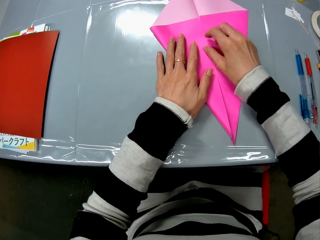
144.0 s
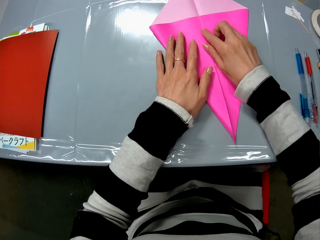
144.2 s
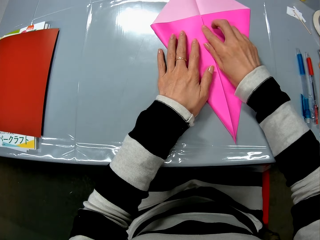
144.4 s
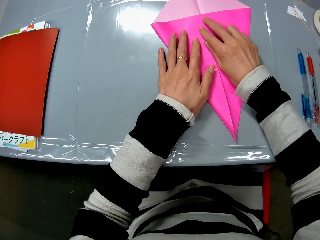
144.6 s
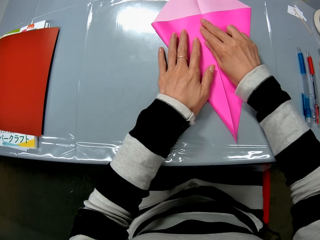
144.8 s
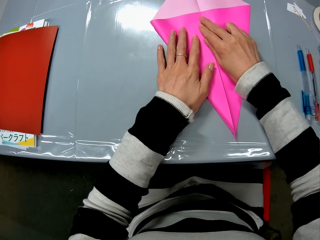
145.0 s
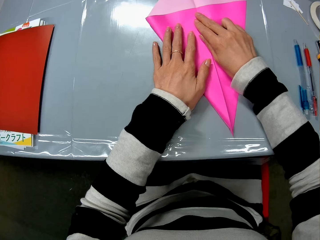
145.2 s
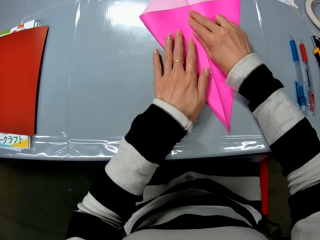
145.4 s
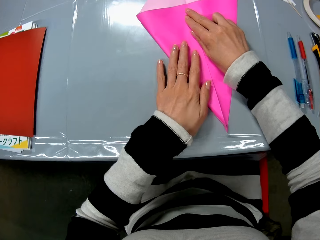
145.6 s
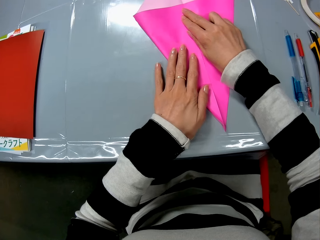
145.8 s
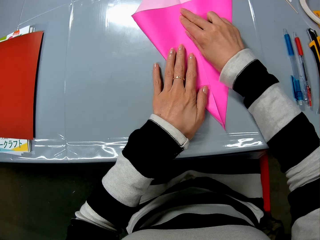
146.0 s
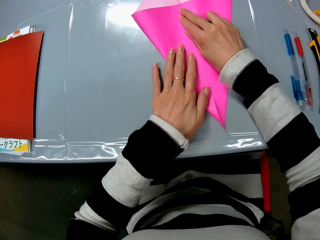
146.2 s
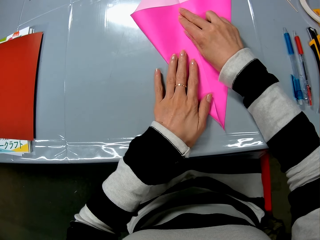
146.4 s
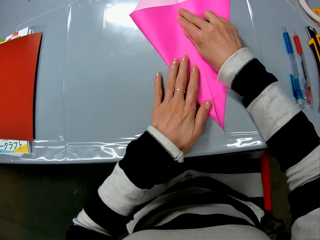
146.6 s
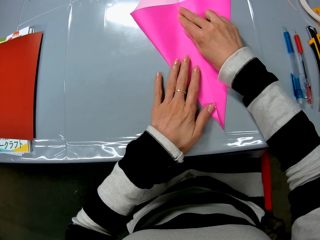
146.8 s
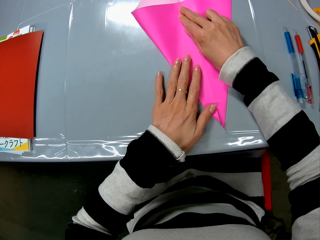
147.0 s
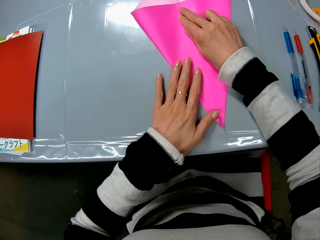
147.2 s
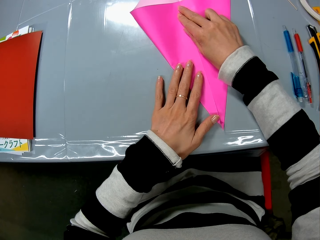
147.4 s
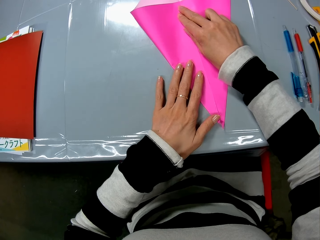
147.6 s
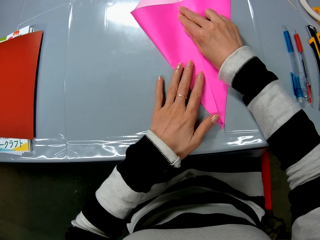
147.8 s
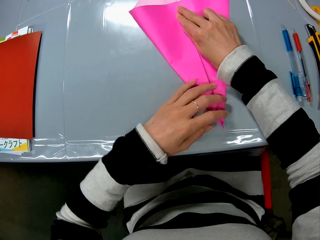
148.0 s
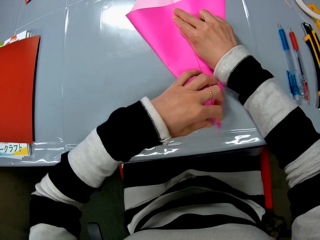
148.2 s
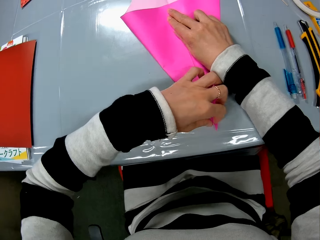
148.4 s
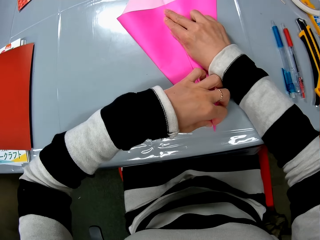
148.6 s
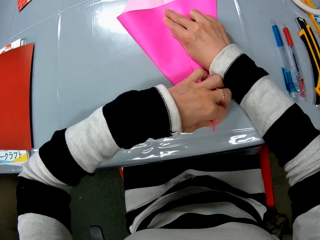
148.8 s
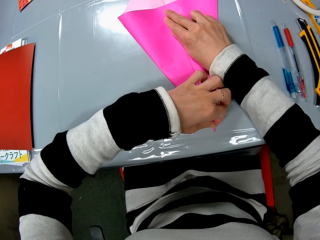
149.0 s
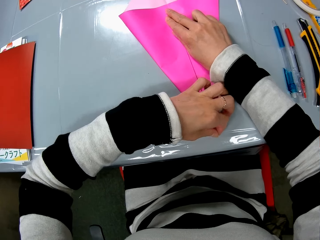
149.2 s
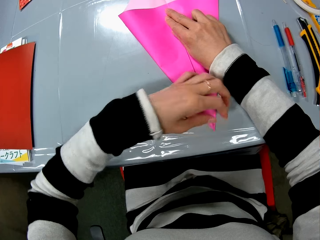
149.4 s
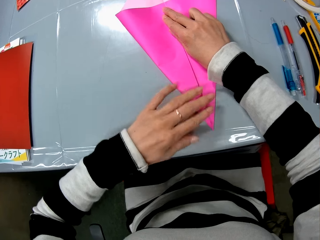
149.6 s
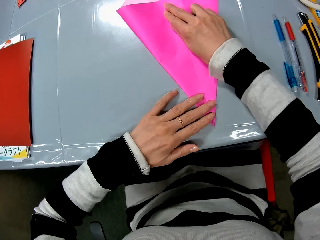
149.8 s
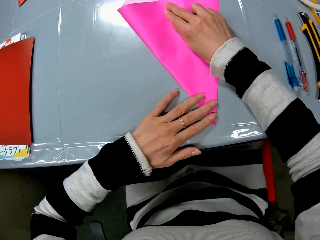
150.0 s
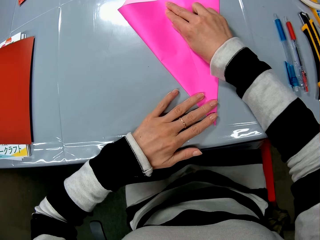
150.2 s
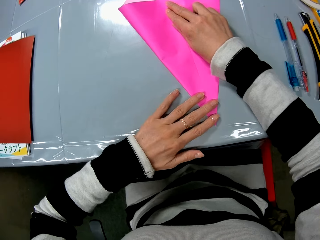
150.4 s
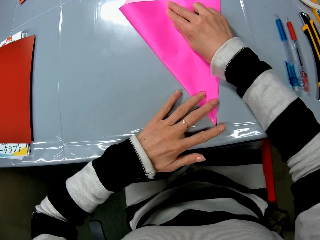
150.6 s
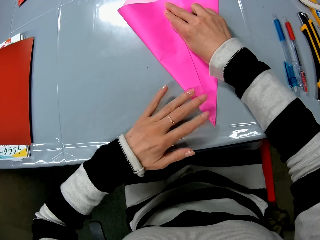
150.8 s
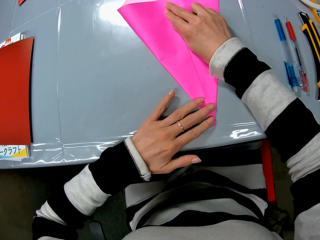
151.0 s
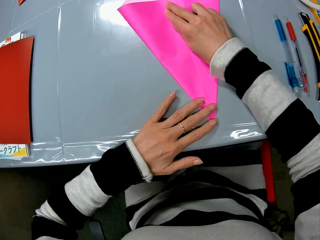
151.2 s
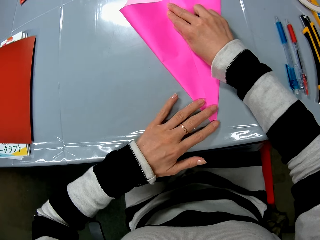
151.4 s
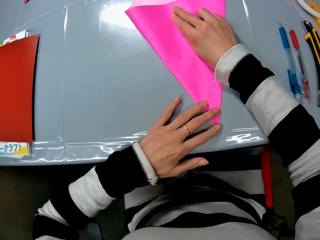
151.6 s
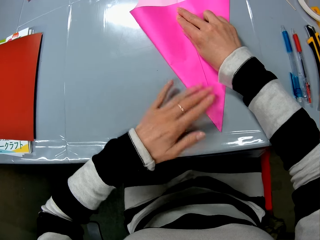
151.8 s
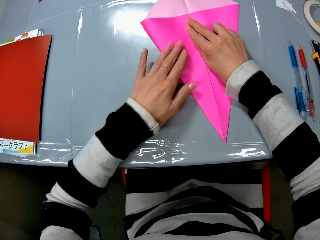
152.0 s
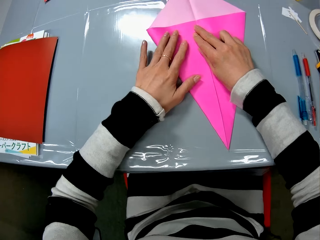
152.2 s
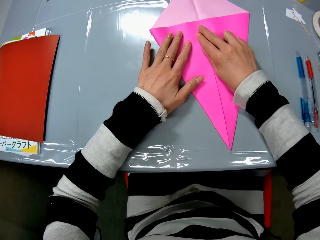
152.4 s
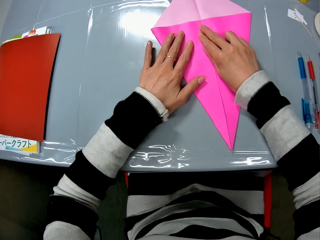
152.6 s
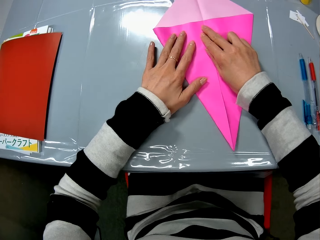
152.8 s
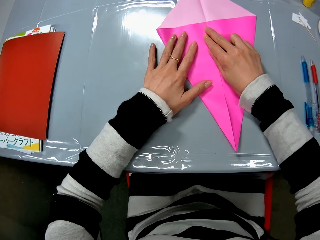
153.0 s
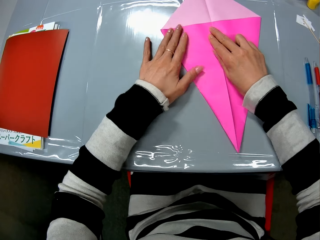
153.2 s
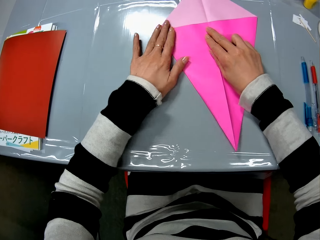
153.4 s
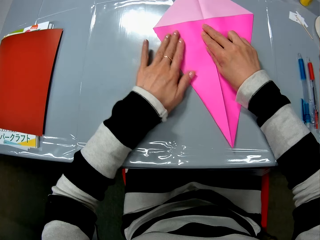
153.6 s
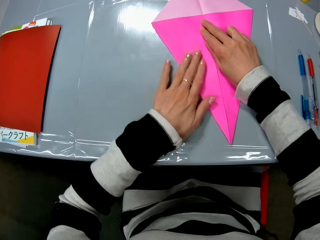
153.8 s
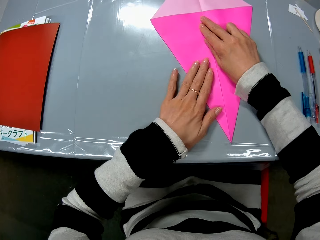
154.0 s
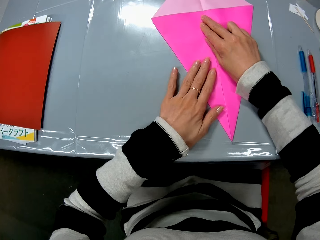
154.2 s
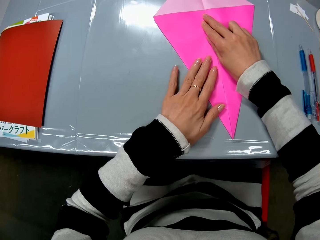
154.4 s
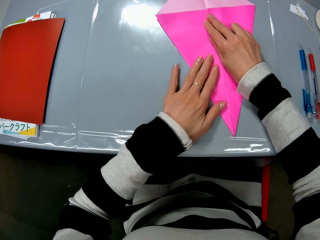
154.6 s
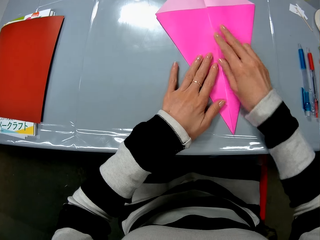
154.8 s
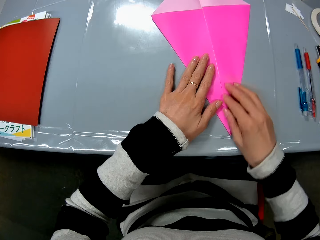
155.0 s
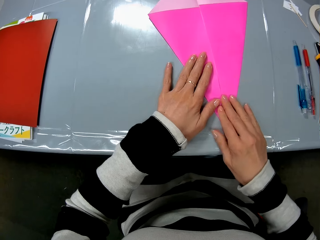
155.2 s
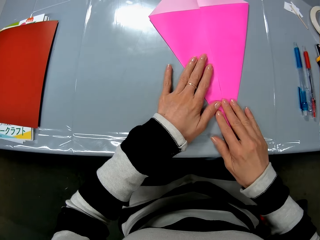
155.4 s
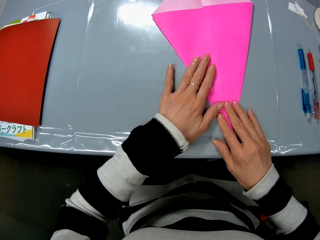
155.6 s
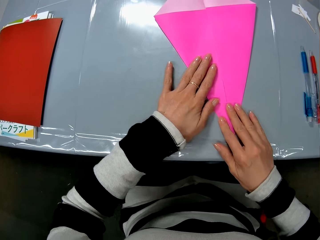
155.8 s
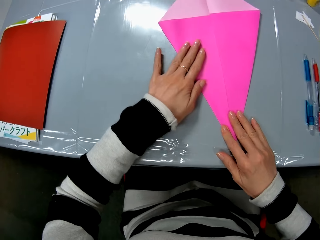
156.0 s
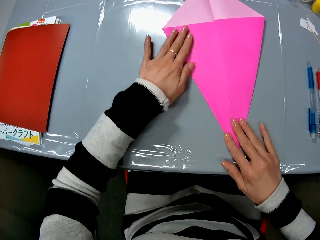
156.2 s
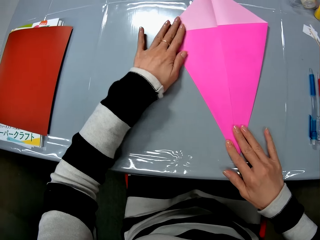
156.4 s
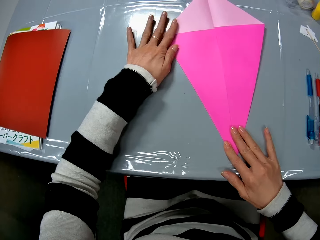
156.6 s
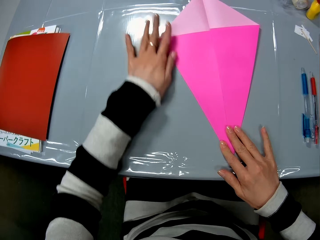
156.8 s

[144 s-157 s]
The camera wearer smoothens the edge of the sheet on the table with her left hand. She smoothens the edges of the sheet on the table with her left hand. She smoothens the edge of the sheet on the table with her left hand.

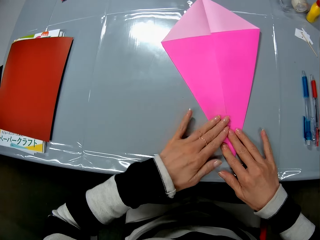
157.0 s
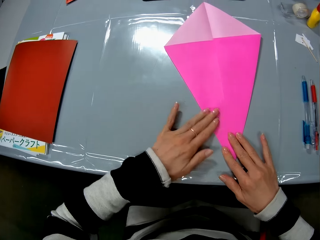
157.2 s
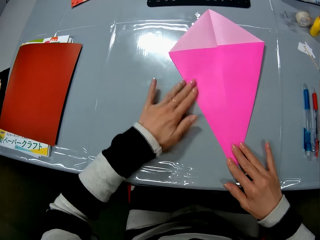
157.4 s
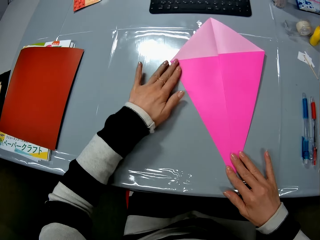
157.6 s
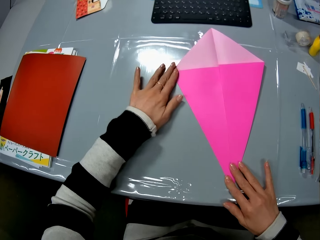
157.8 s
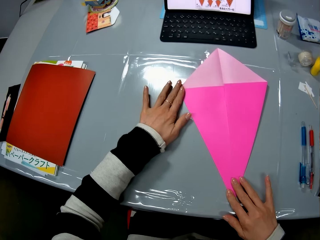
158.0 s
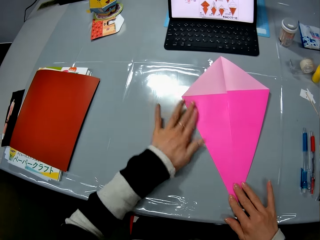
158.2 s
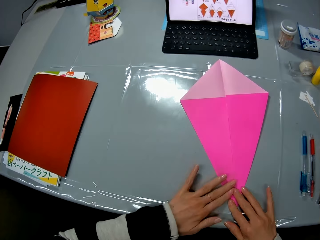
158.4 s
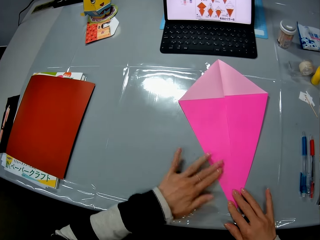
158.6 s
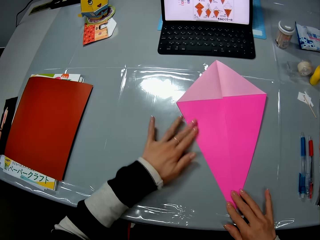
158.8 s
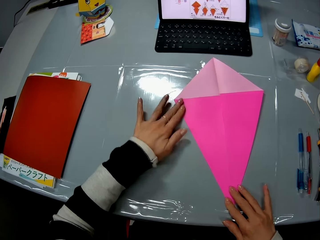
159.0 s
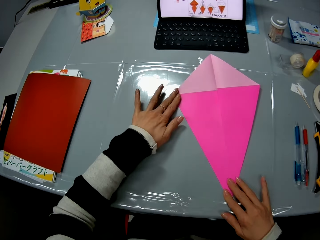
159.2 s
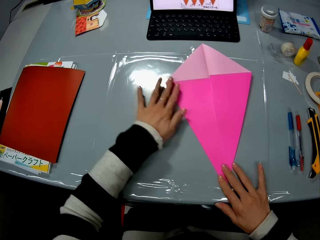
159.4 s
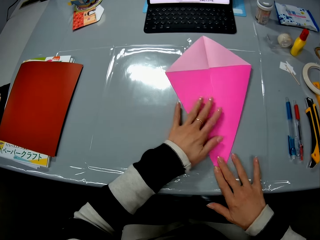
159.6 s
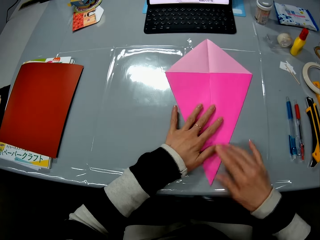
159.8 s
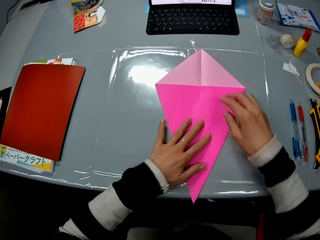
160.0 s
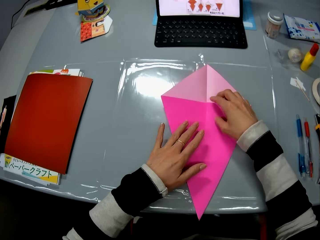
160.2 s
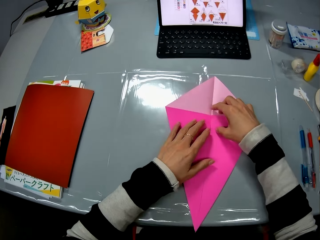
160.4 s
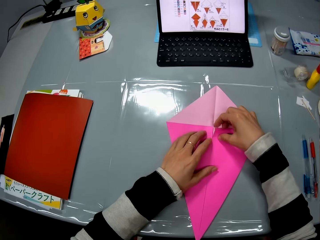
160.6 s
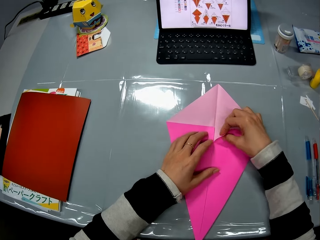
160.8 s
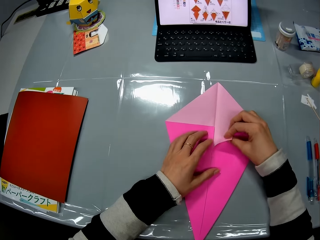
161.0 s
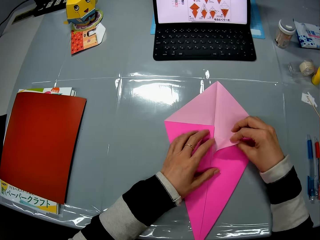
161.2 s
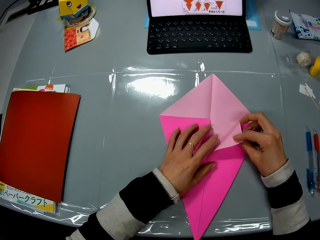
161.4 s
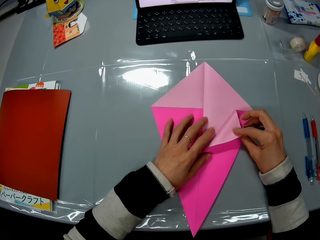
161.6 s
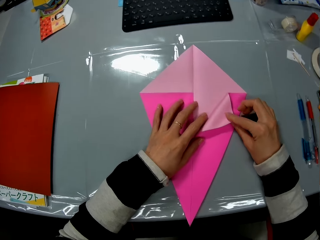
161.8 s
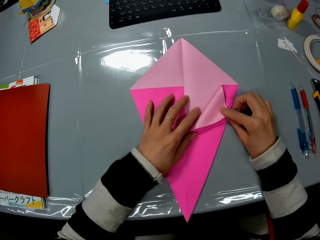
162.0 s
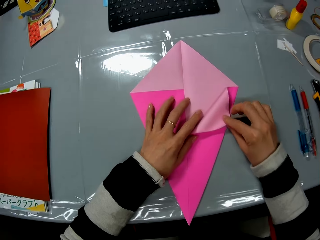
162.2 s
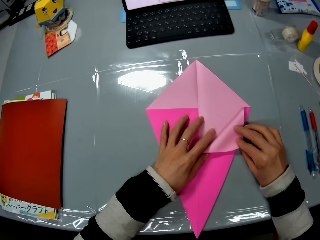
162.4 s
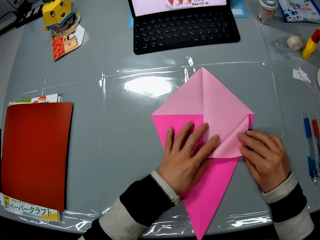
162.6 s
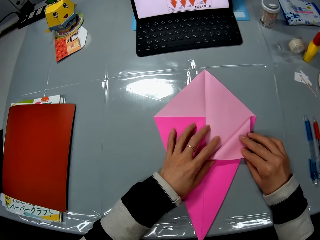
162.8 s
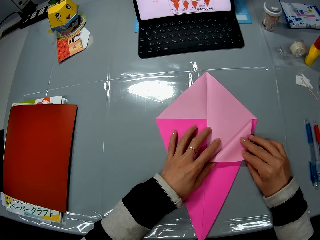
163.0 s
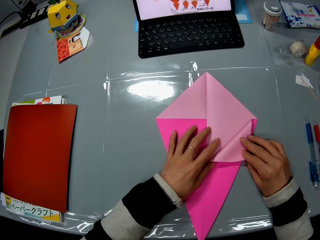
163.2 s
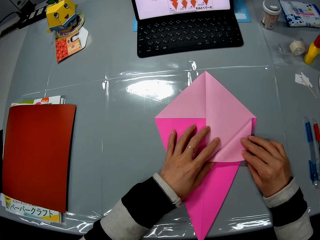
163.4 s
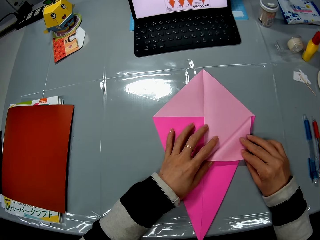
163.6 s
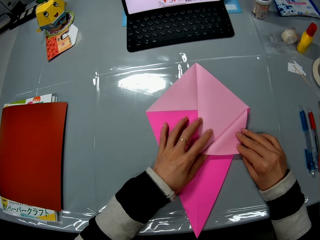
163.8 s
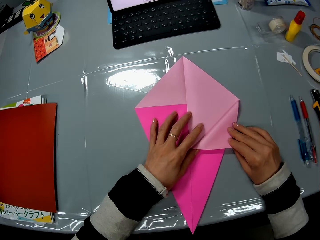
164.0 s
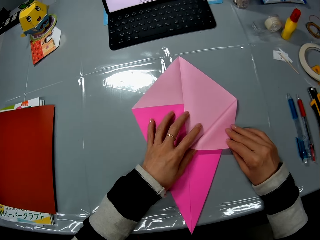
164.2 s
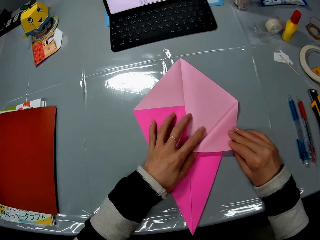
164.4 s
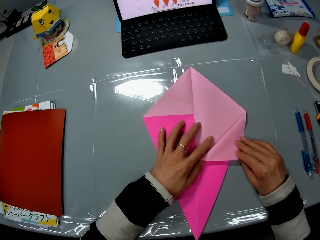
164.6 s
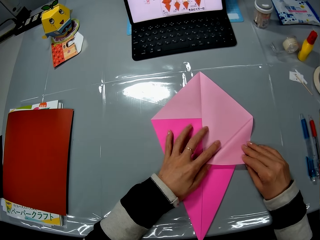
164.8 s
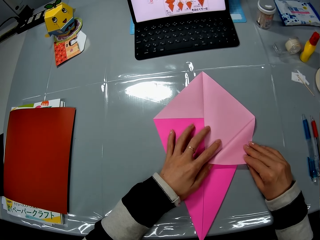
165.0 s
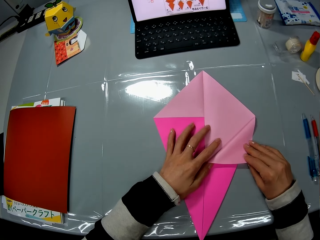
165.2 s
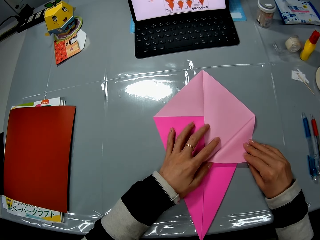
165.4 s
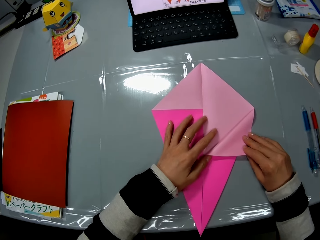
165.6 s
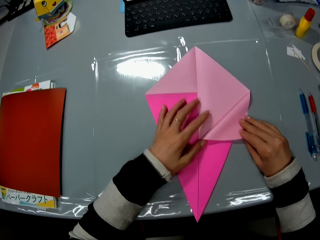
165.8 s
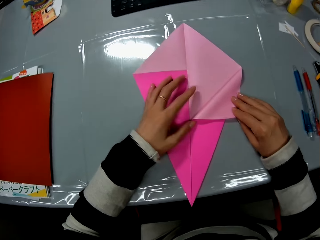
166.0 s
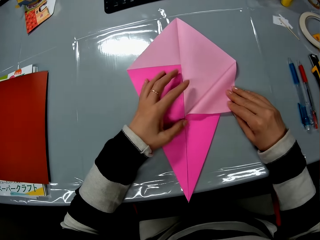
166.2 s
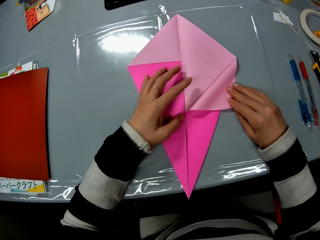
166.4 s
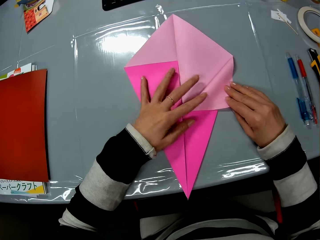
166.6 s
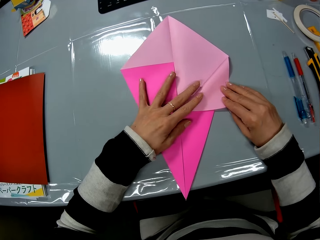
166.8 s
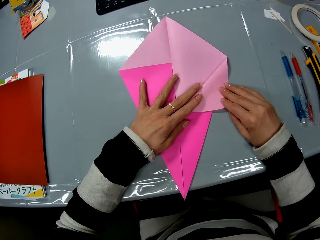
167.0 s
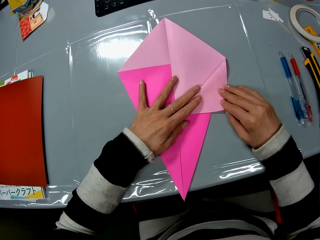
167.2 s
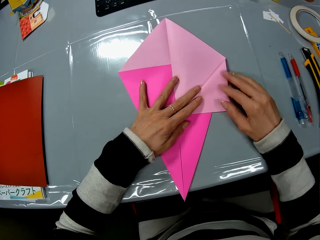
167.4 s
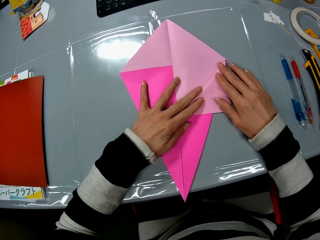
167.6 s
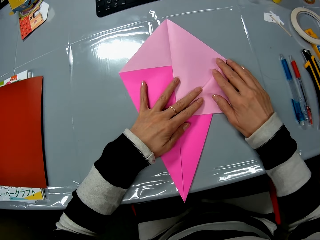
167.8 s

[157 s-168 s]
The camera wearer folds the right side of the sheet on the table with both hands.
